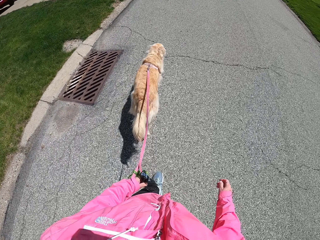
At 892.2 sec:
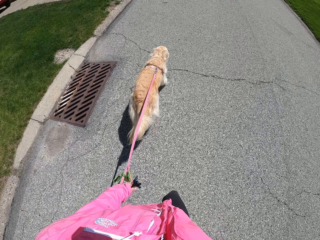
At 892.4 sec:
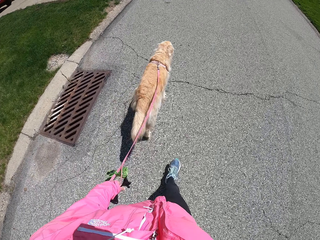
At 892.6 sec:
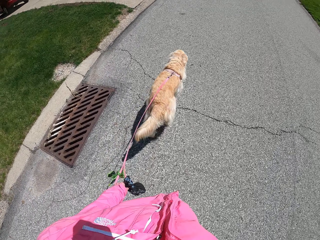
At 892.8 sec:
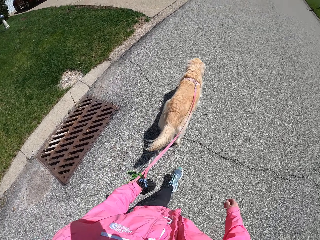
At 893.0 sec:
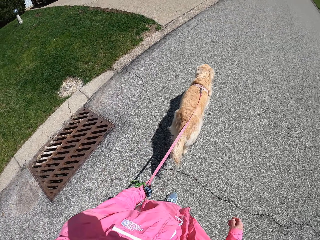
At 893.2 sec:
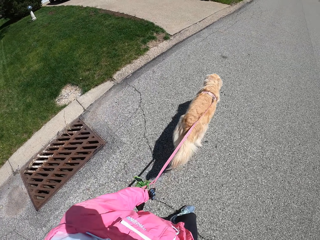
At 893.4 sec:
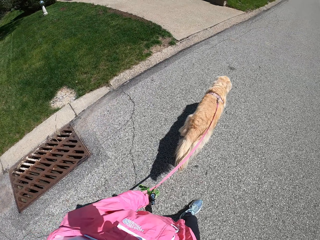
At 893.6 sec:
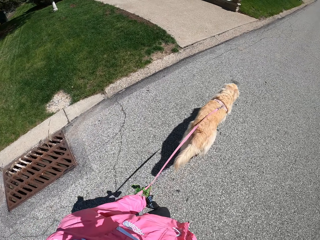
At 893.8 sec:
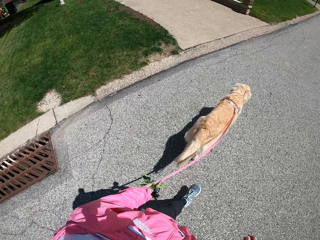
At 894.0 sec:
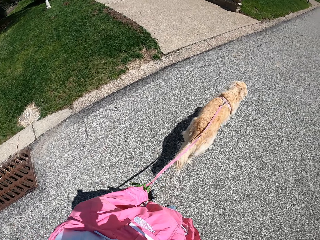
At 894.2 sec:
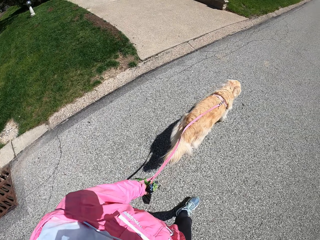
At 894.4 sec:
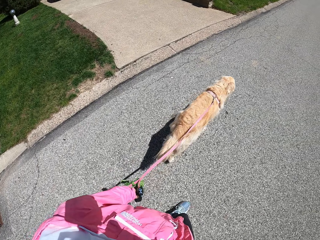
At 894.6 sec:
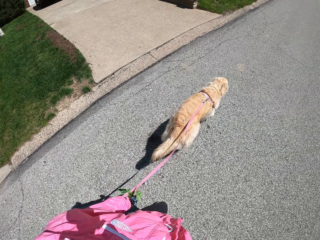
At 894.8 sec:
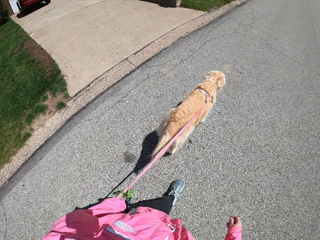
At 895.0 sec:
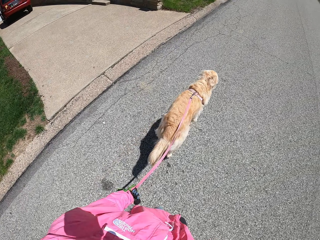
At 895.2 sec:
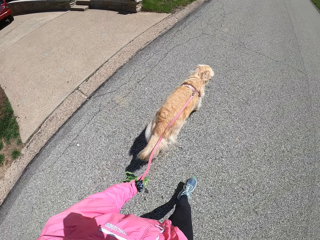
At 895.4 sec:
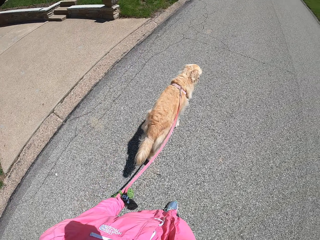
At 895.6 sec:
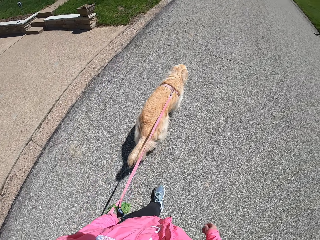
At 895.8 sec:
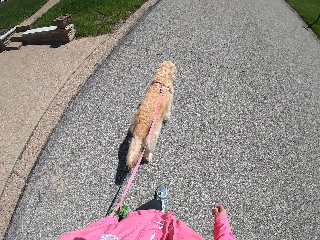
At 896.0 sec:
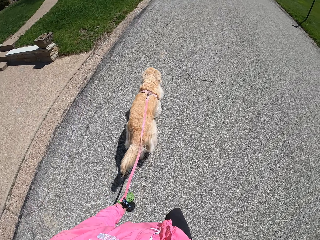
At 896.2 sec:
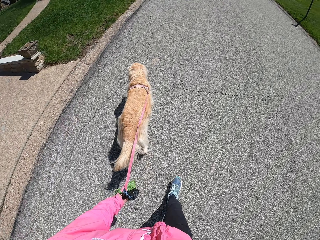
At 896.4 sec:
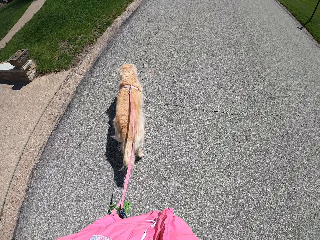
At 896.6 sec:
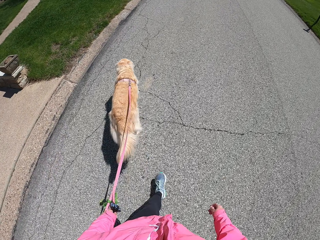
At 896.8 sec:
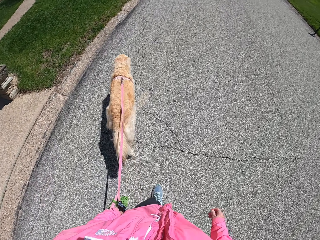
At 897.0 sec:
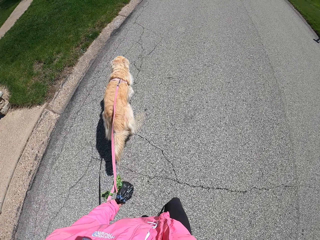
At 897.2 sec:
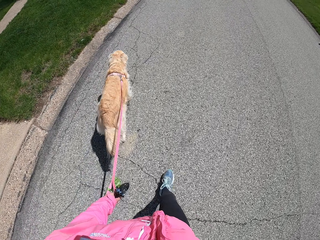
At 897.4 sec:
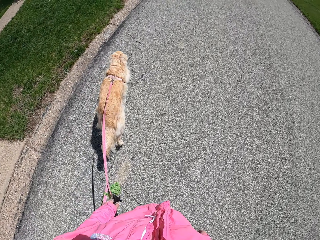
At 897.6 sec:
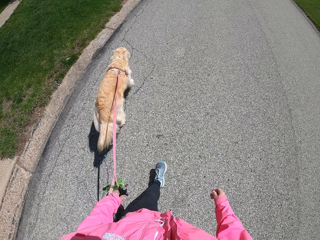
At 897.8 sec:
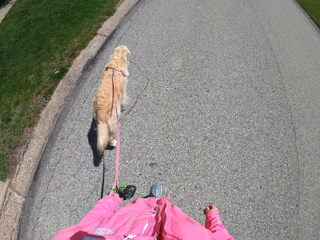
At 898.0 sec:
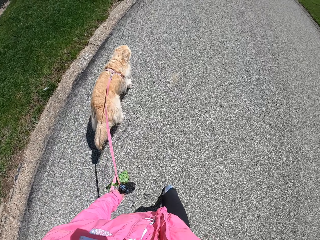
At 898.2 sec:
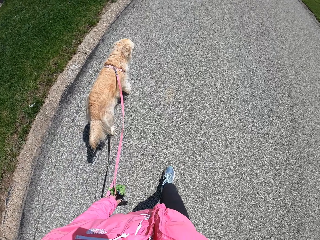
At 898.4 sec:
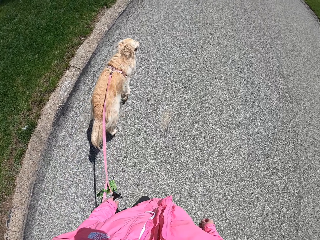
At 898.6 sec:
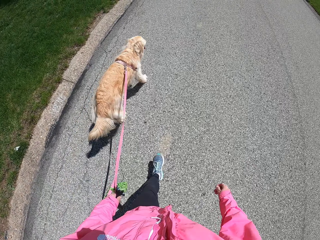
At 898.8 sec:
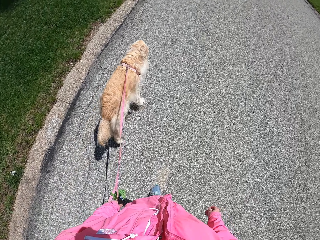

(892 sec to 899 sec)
The camera wearer looks on the grass.

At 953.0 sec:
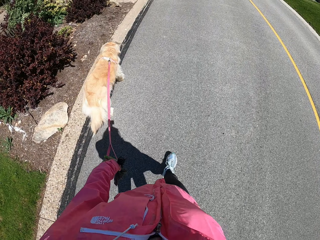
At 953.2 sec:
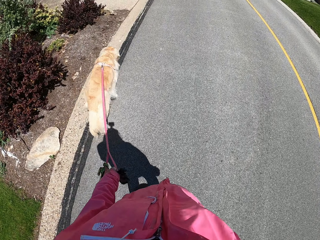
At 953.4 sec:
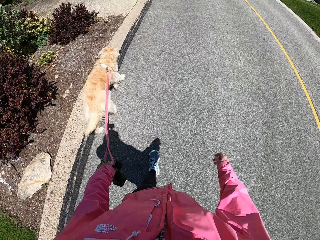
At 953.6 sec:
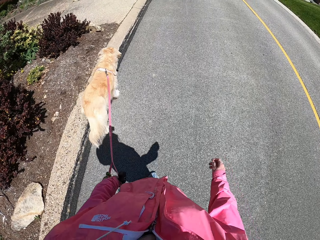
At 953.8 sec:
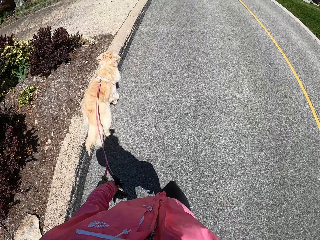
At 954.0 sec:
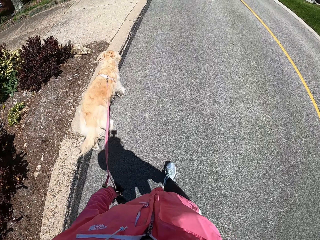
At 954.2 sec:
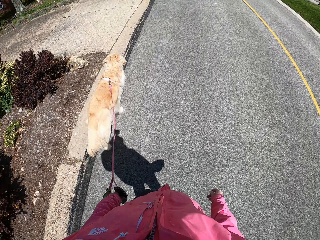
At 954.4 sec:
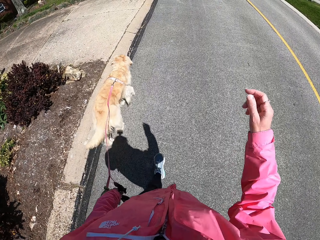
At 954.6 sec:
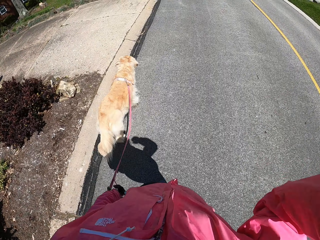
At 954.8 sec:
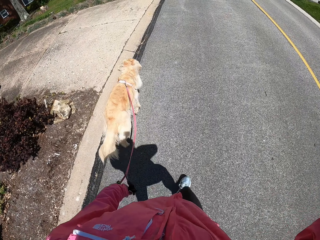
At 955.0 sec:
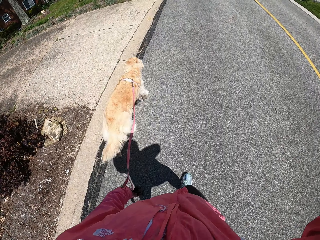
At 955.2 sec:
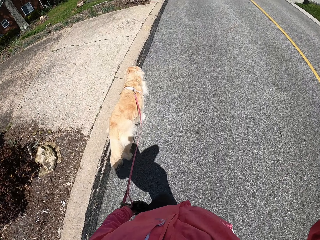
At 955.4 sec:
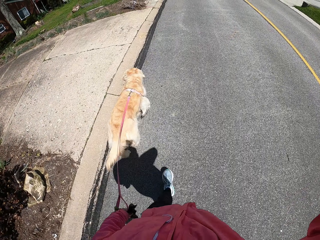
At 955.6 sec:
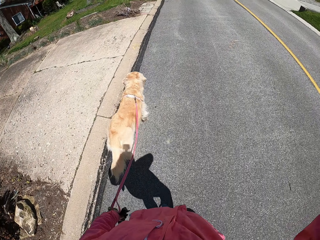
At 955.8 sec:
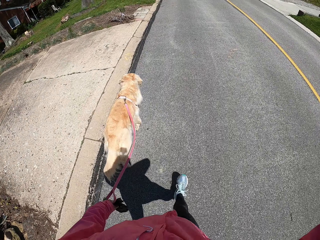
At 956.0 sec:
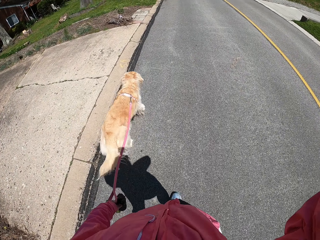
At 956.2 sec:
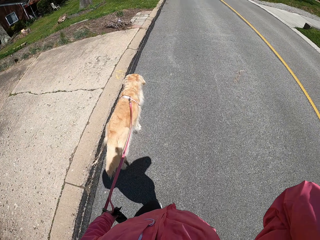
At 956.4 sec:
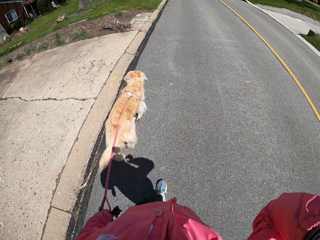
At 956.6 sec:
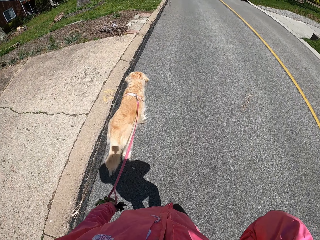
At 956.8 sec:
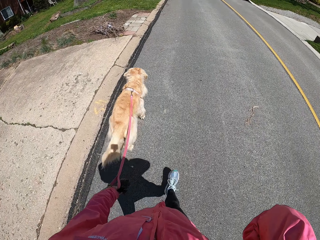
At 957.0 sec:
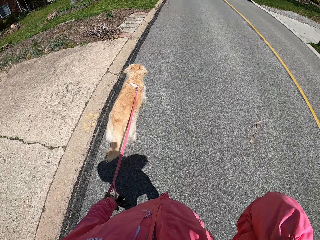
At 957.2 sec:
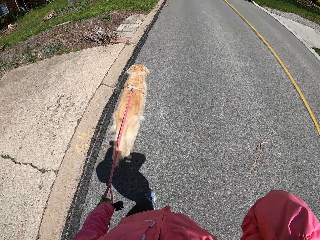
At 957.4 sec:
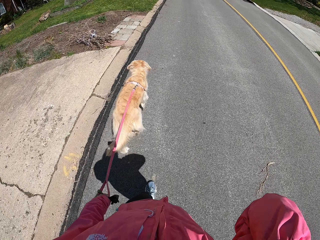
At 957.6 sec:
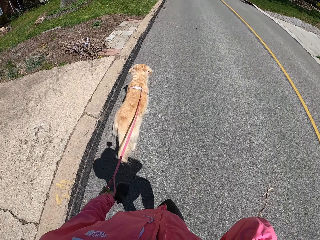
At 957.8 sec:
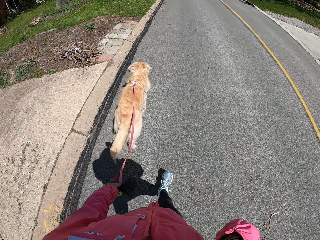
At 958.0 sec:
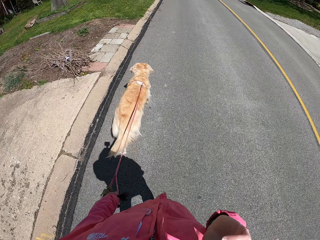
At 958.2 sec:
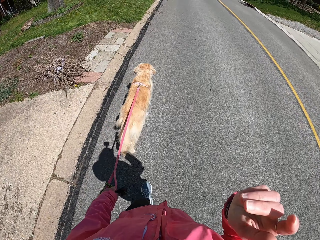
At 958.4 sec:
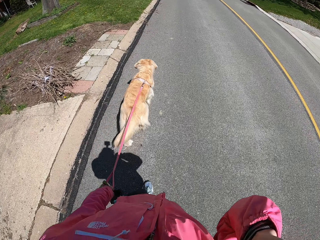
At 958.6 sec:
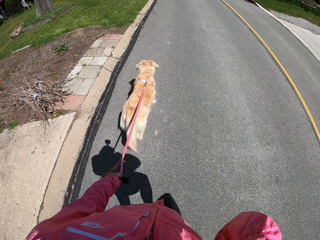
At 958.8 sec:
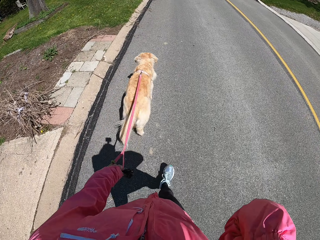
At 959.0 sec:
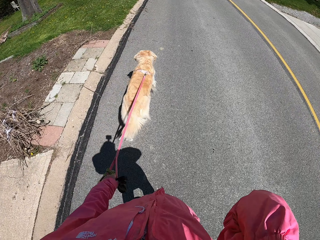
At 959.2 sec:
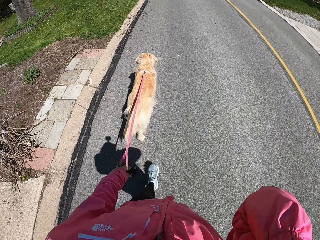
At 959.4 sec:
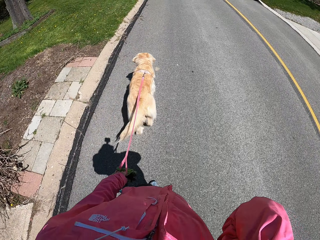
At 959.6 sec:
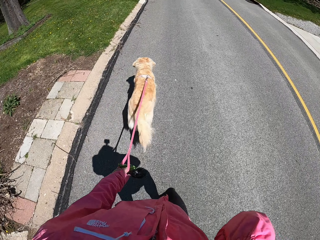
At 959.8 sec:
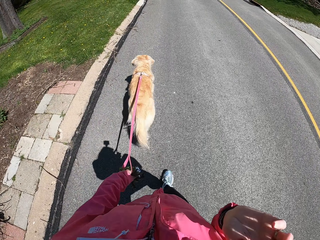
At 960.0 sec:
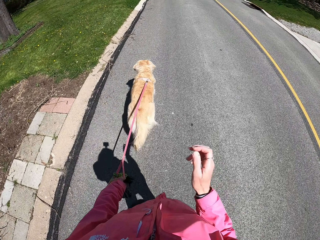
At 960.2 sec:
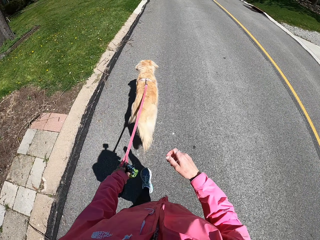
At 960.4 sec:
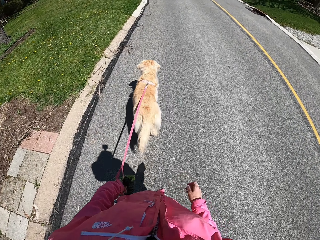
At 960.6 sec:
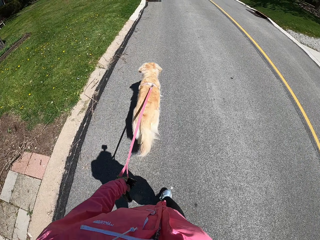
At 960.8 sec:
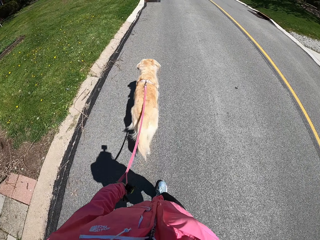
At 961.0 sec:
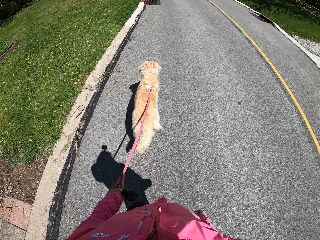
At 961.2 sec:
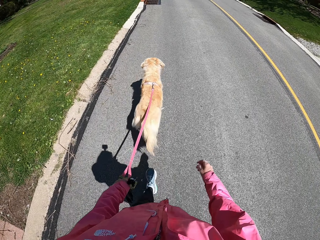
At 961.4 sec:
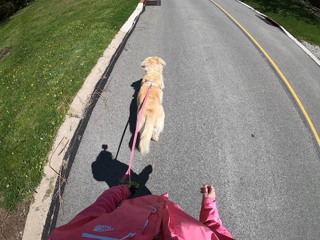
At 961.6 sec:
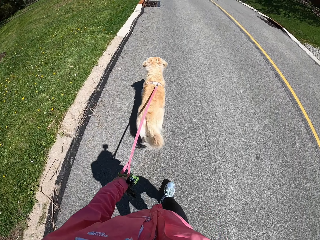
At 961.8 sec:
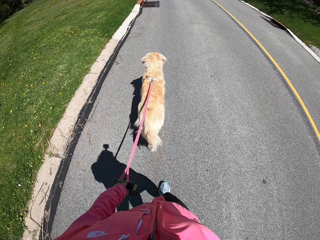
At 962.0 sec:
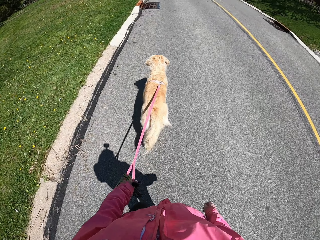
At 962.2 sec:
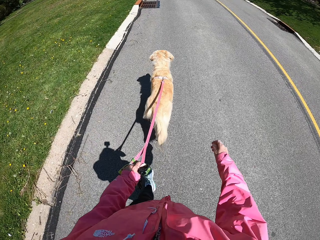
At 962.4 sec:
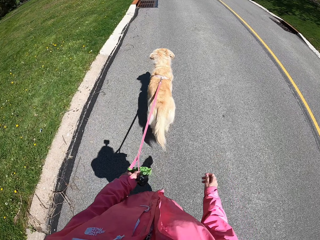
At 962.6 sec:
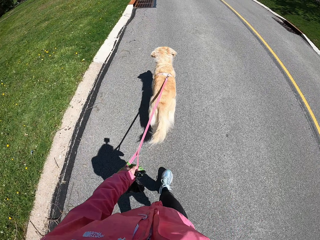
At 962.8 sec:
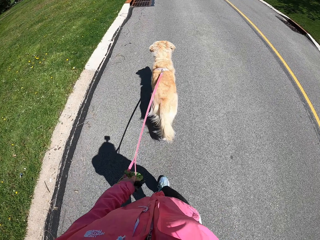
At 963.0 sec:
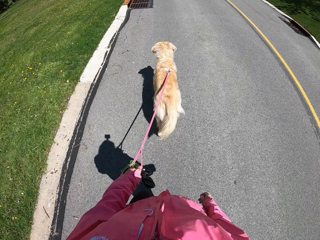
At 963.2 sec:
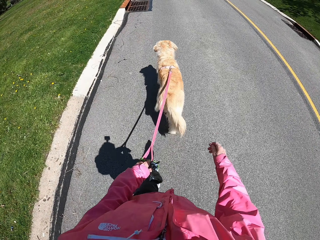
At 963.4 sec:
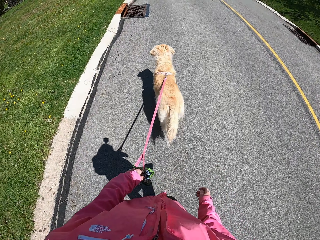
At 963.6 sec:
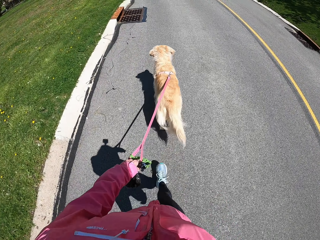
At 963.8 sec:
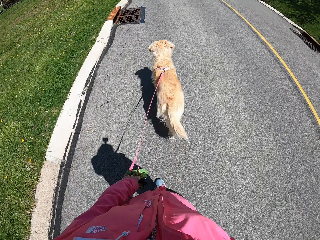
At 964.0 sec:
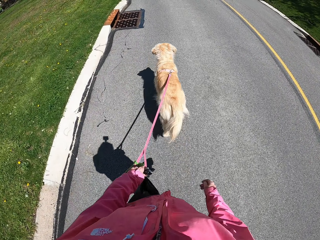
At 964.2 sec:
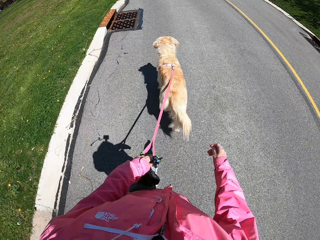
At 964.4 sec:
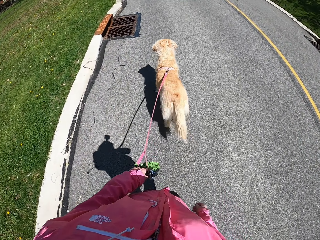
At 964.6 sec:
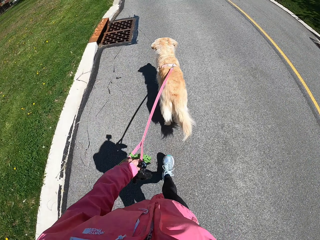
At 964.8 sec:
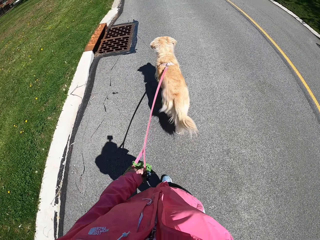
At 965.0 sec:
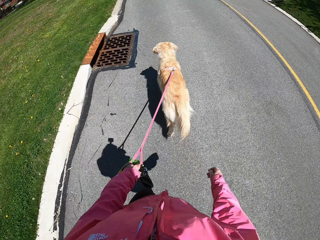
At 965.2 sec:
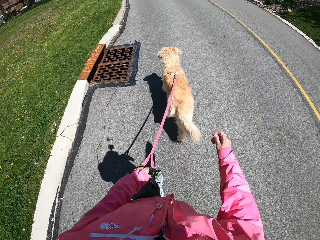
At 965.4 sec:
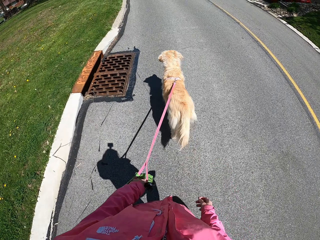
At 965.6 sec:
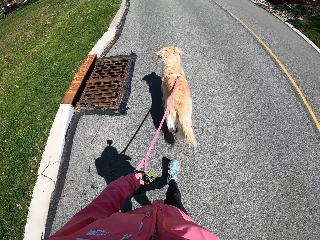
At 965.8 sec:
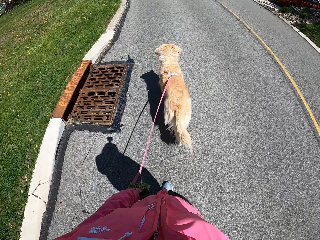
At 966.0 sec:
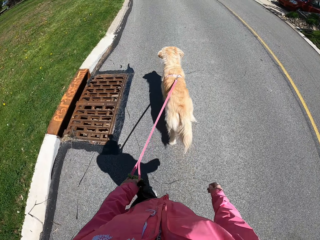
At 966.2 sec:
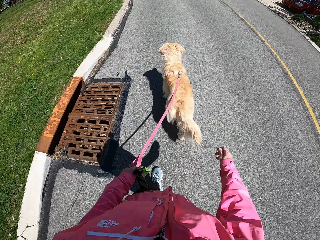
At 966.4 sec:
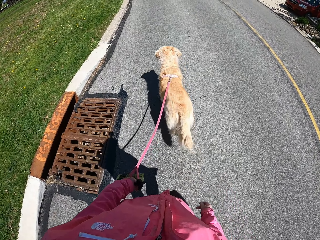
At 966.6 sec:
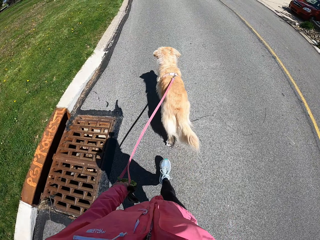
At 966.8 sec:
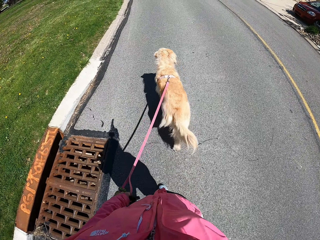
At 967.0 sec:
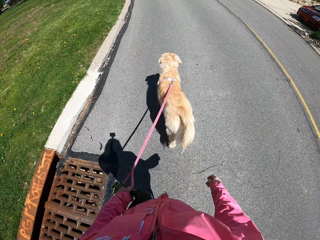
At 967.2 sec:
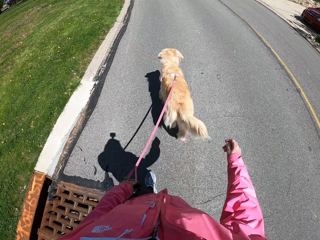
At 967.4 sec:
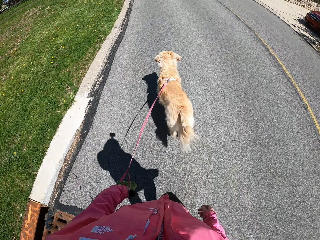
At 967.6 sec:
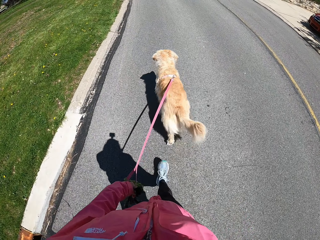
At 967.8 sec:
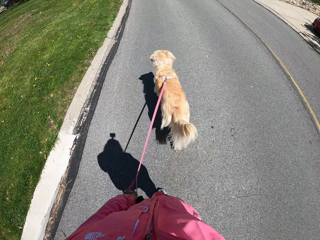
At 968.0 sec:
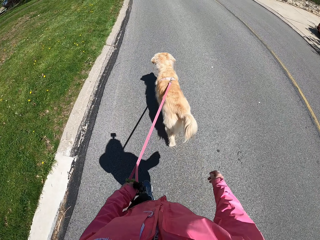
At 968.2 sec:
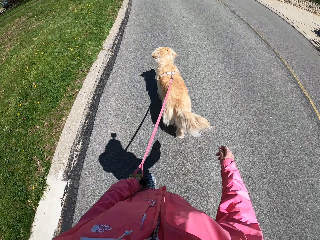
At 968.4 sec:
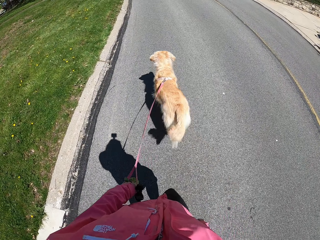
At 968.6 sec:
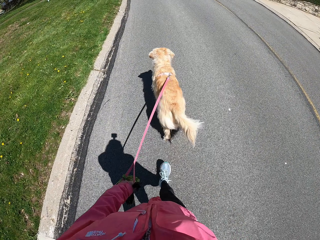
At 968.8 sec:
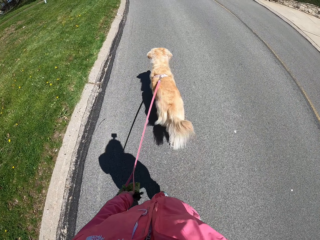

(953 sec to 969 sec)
The camera wearer touches something.
